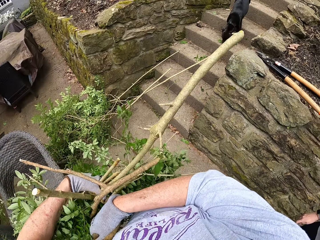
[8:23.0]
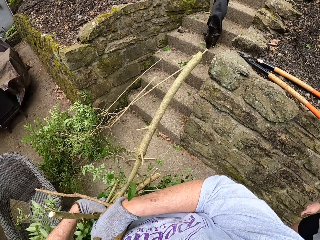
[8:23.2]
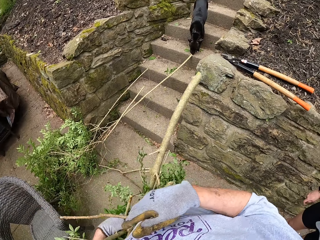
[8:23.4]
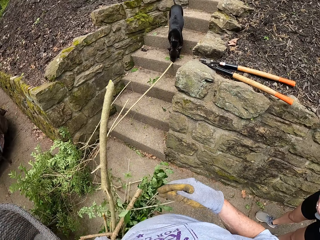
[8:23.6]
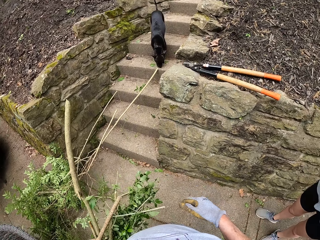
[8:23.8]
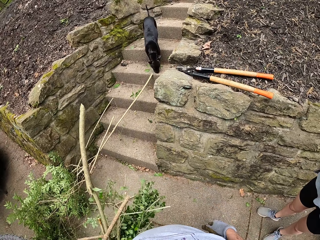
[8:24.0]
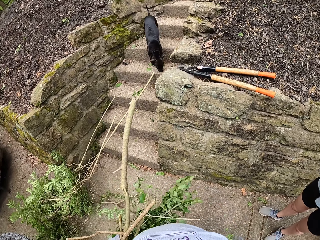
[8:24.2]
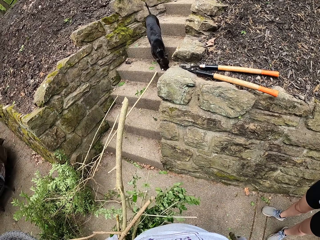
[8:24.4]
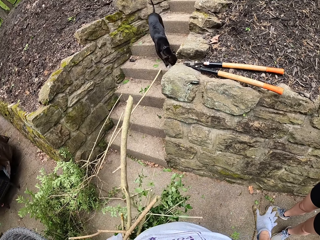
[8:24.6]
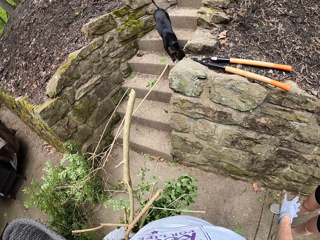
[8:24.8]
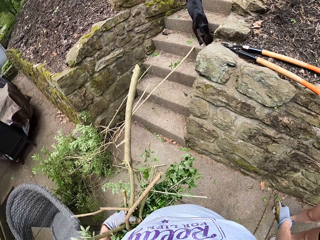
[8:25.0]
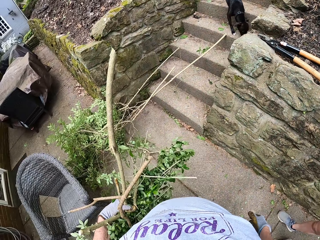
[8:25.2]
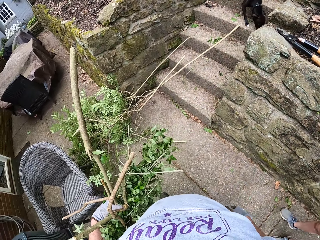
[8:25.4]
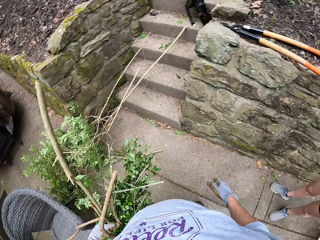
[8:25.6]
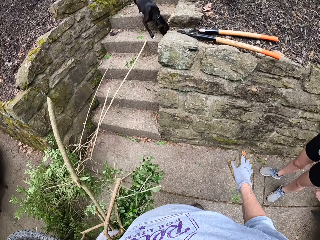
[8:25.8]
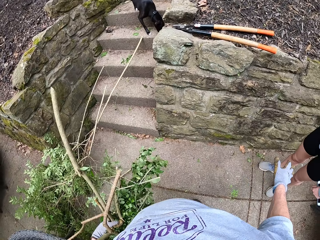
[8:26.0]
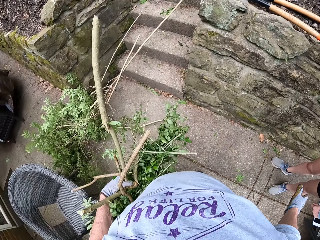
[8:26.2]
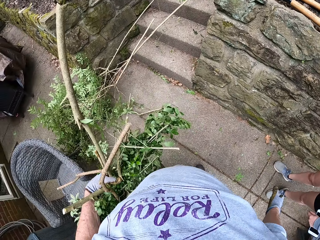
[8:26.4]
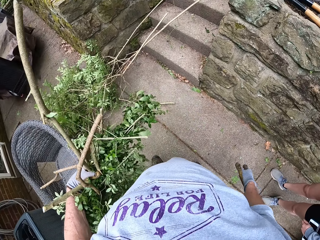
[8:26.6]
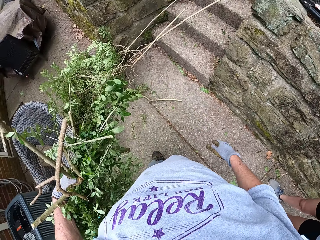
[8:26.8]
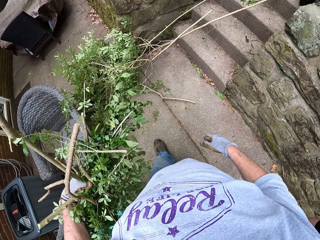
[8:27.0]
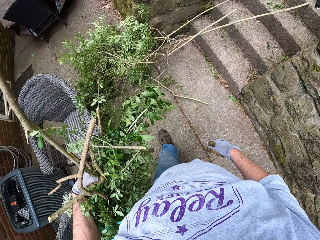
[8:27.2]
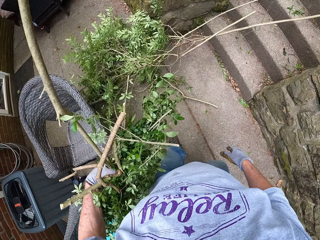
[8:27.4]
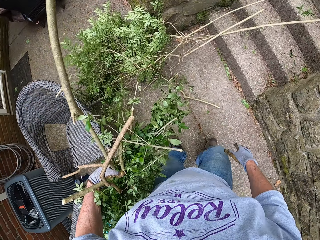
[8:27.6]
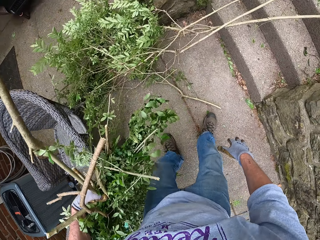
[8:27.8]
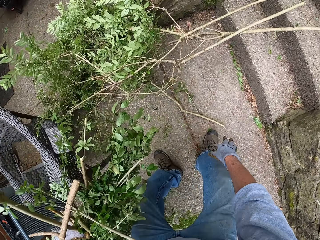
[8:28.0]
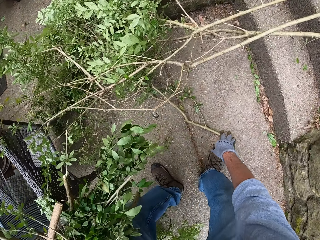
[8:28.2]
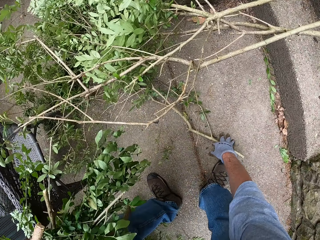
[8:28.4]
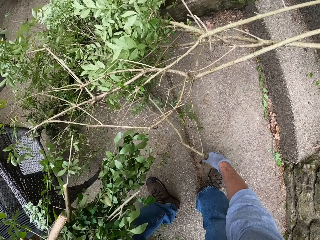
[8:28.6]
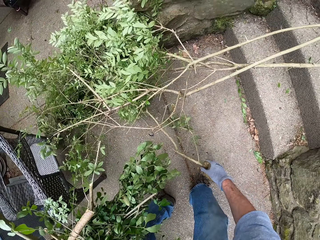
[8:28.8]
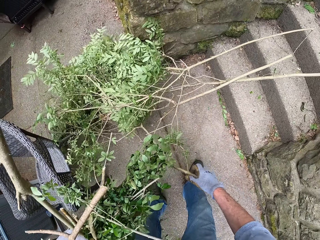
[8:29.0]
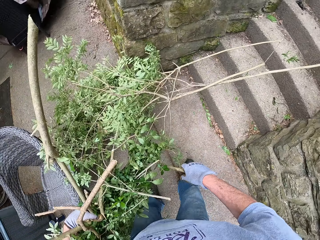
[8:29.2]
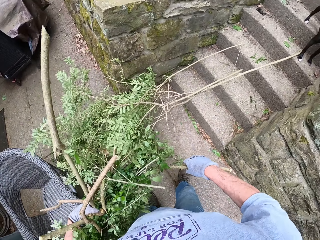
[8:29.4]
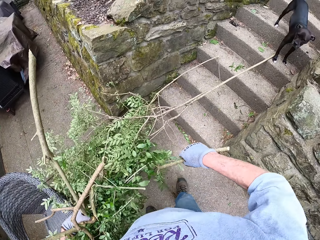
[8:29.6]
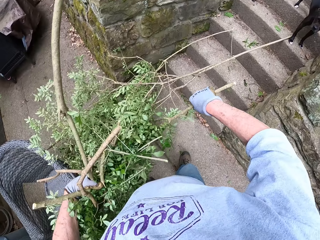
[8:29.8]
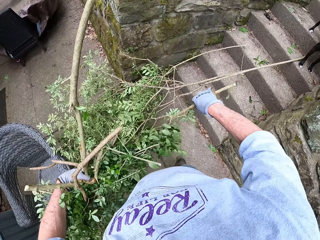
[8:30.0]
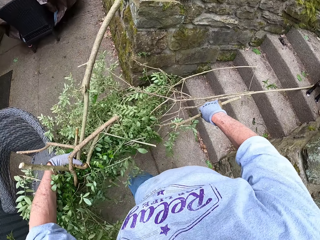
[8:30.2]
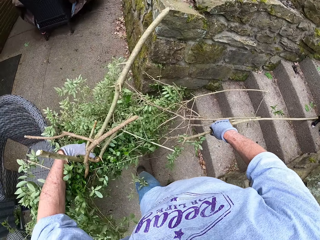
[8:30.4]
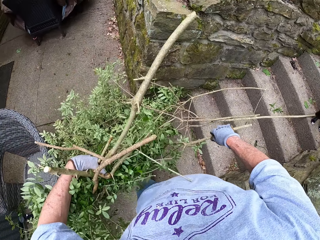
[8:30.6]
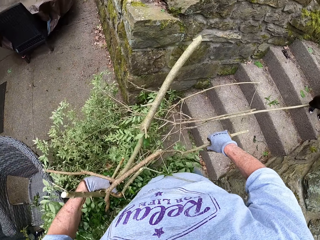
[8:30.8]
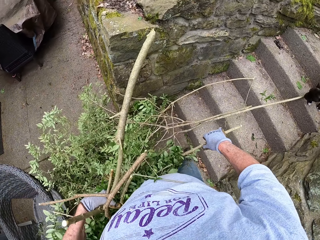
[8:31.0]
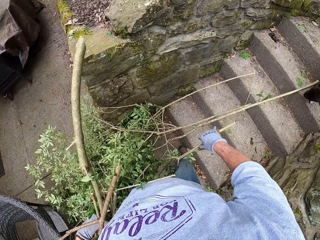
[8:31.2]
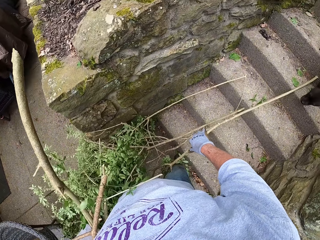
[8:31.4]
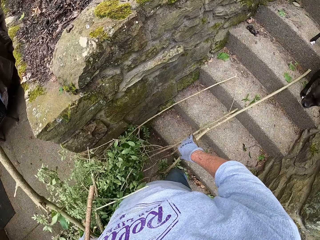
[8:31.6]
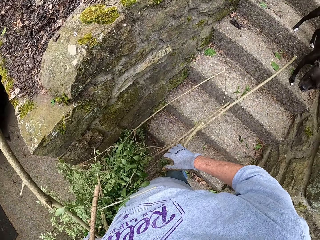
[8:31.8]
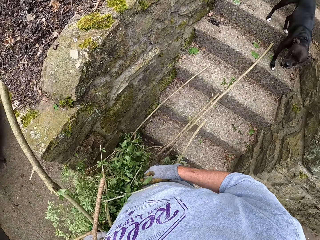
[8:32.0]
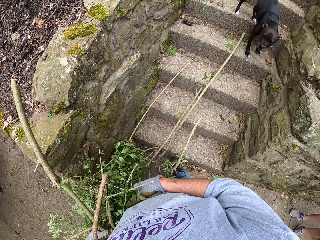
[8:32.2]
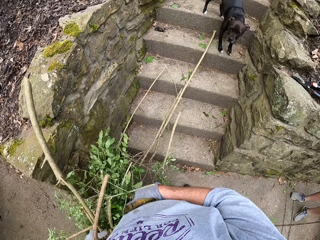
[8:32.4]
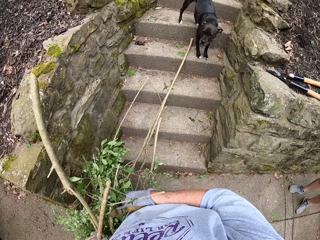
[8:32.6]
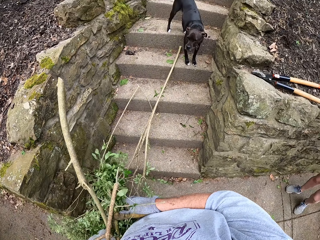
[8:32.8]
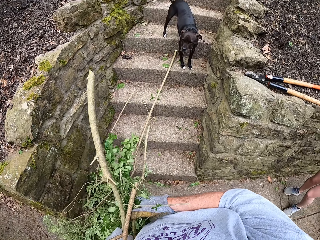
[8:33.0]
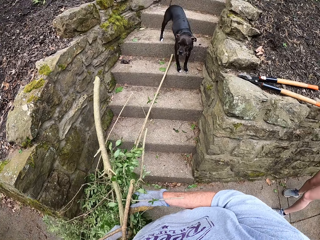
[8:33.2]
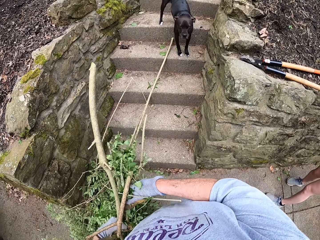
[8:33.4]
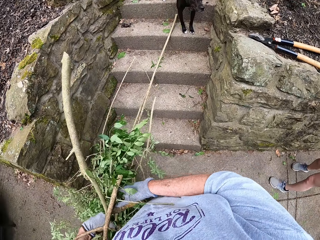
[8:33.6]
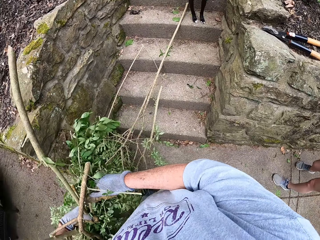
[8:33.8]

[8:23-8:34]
The camera wearer talks with a woman. They collect a branch of a tree from the ground.
